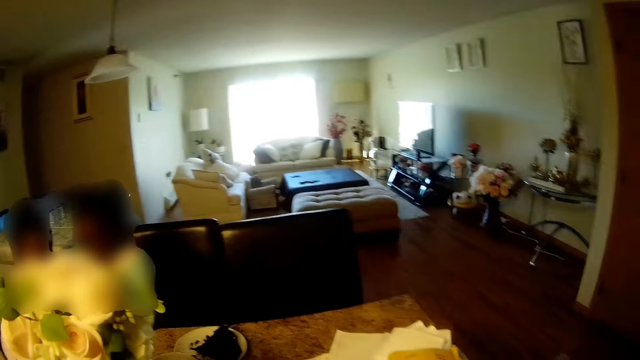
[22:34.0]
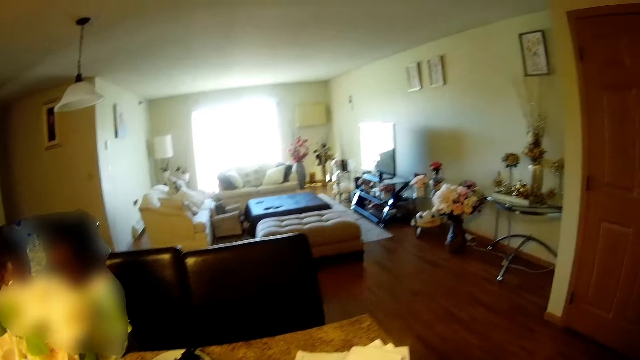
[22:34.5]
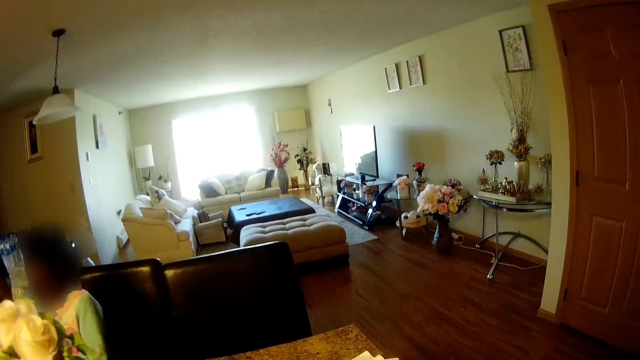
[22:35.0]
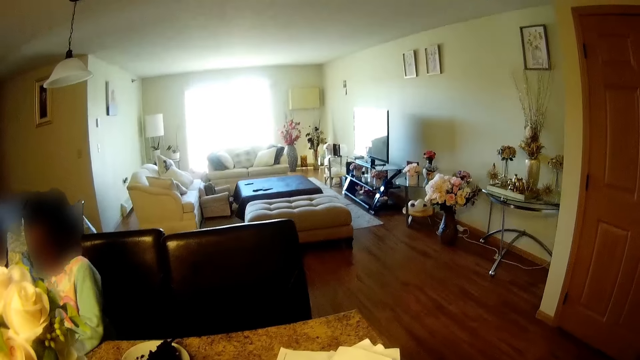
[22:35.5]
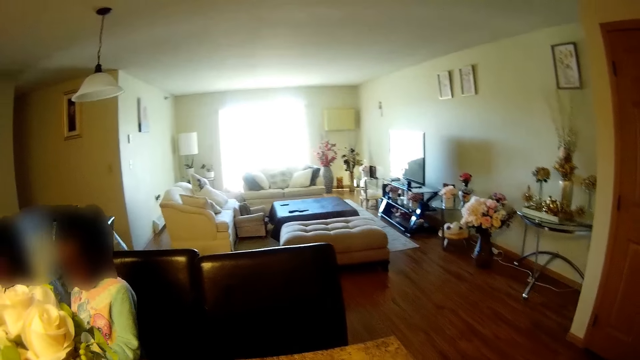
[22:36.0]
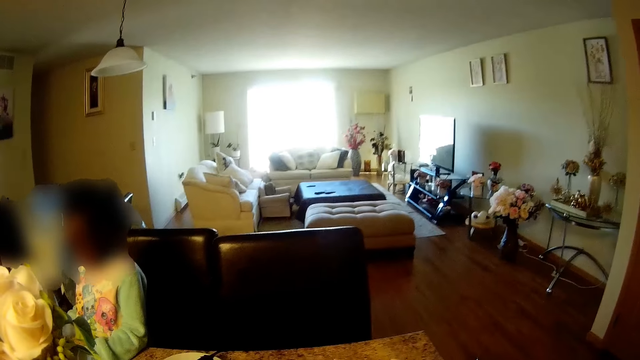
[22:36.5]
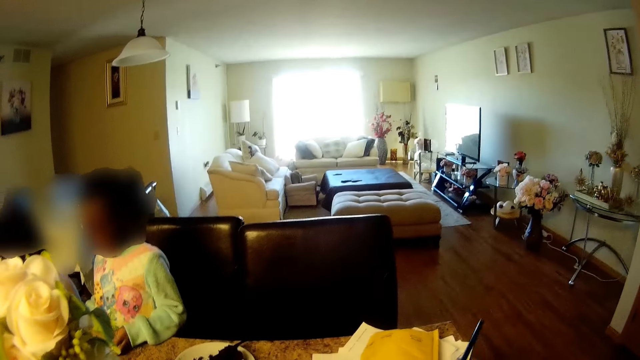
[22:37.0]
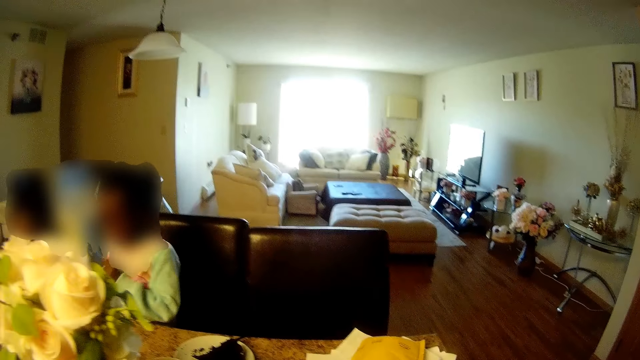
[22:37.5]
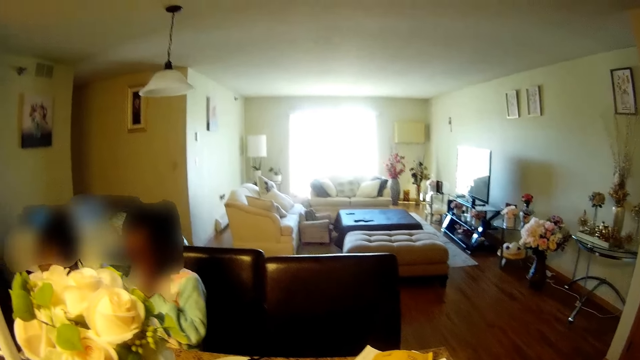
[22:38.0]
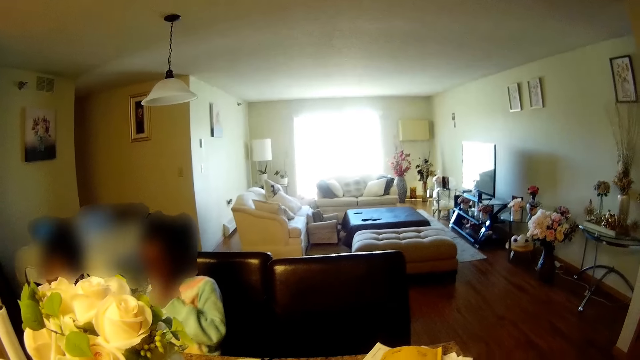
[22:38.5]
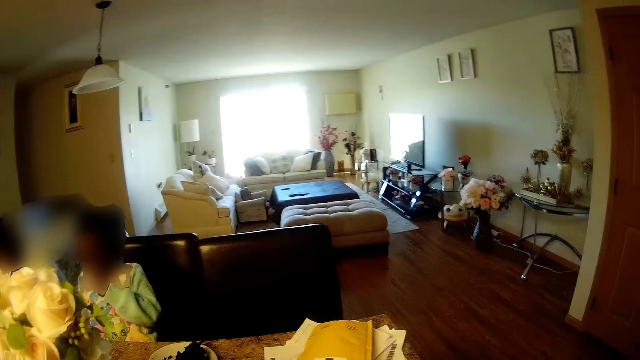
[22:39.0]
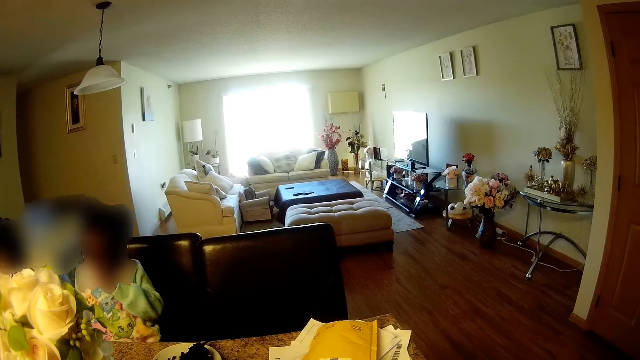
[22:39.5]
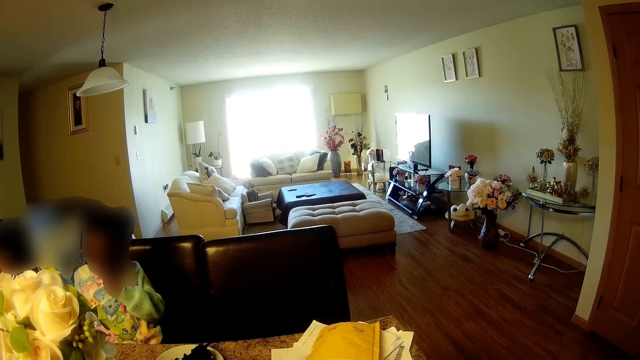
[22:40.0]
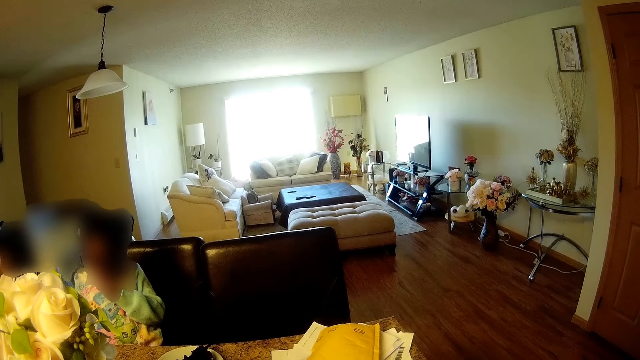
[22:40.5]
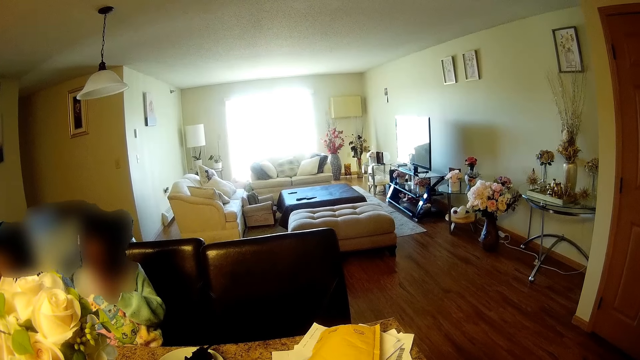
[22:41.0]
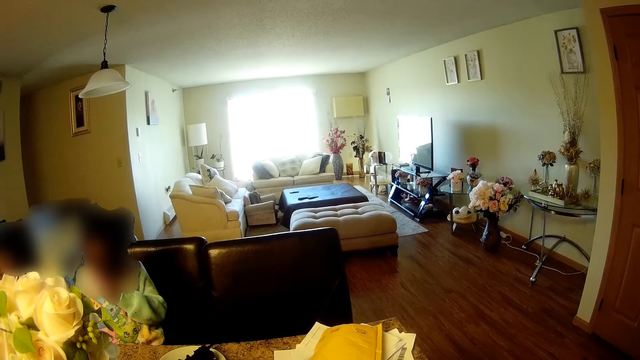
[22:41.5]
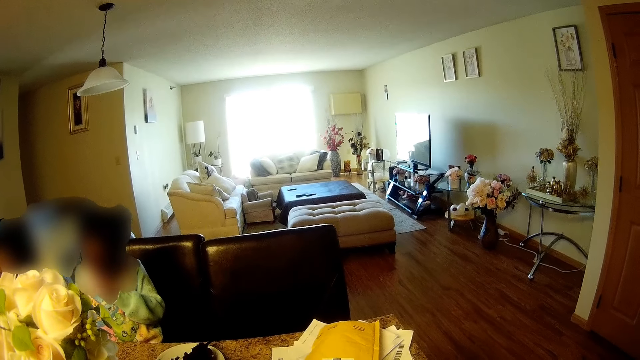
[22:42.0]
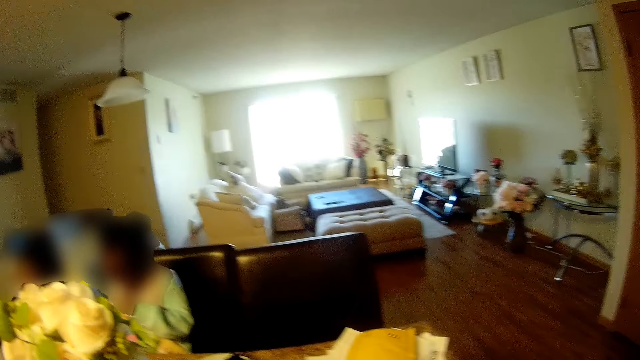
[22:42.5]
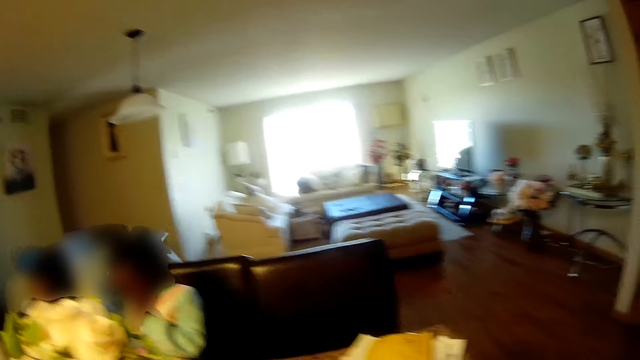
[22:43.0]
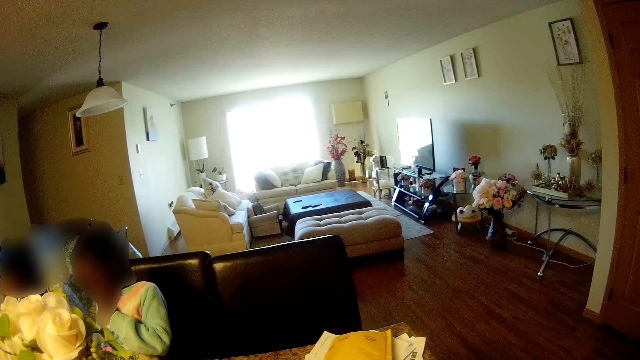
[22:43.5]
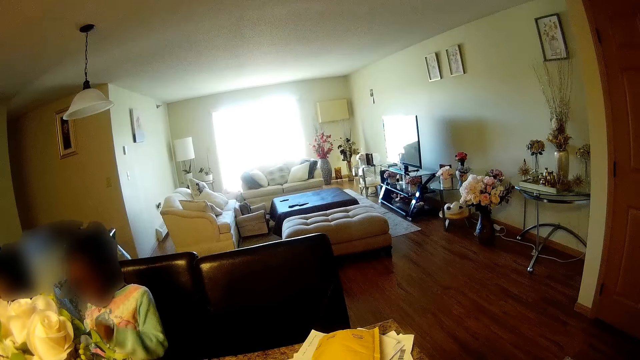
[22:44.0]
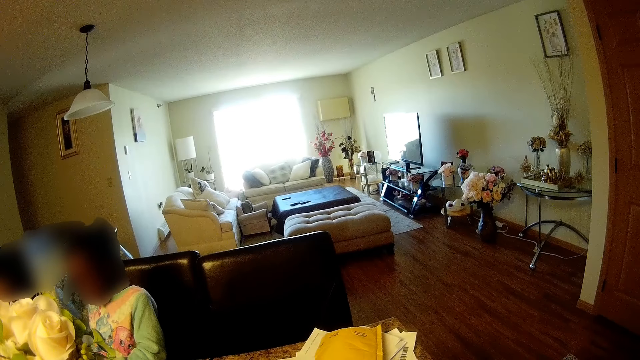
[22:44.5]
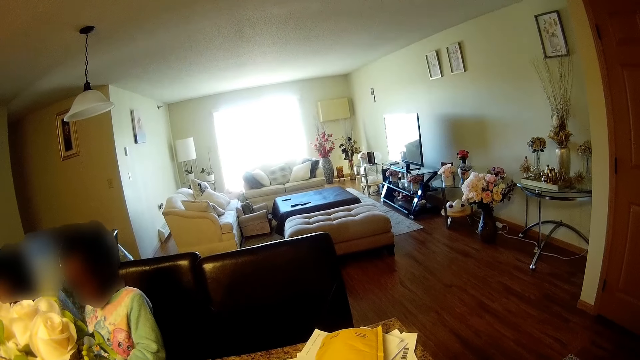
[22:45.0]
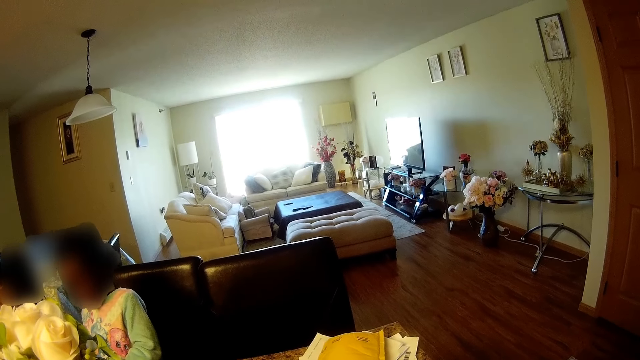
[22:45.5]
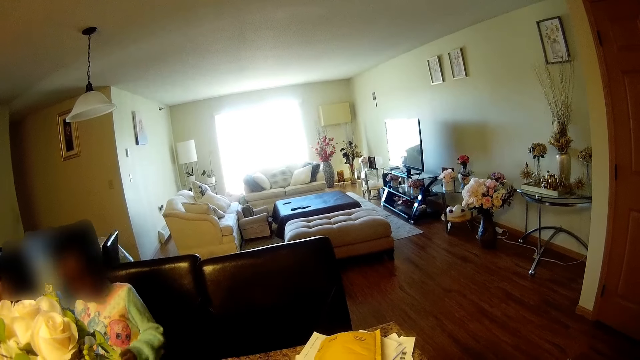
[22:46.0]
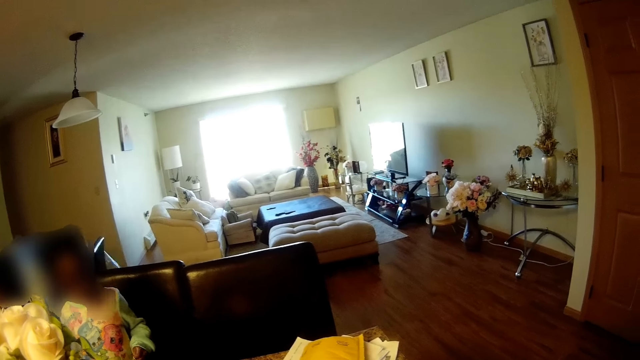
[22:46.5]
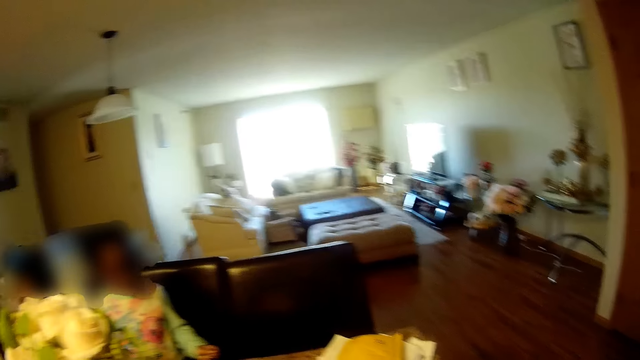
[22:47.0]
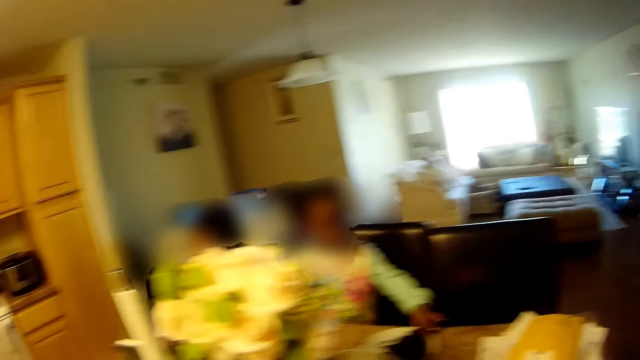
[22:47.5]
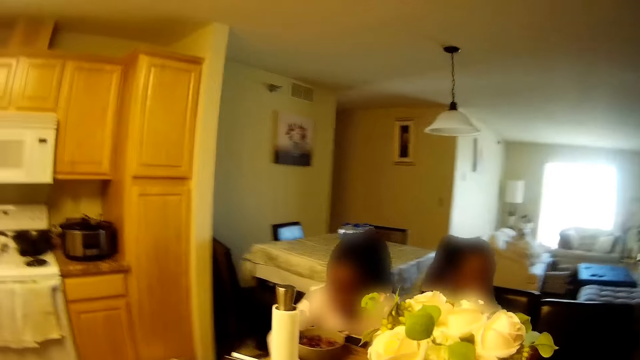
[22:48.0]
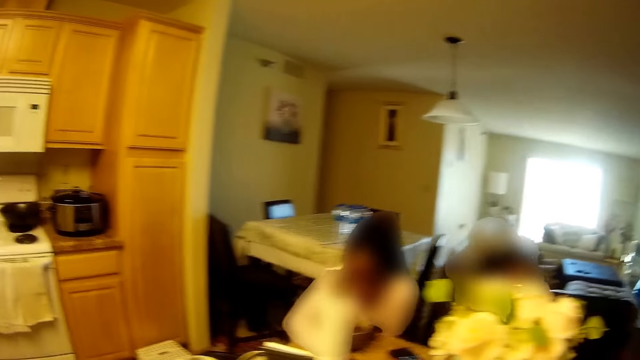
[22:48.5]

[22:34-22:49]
The camera wearer moves a pile of books on a table with her right hand. She interacts with a girl. She talks to a child and another child.

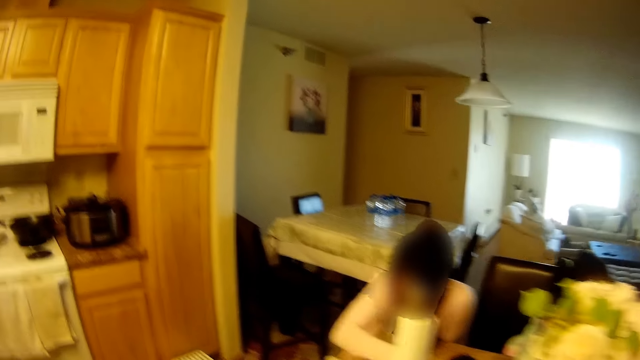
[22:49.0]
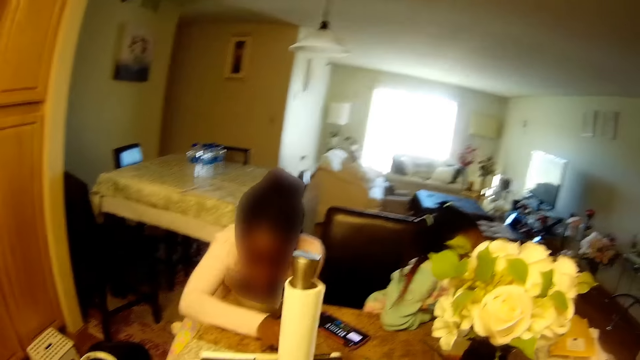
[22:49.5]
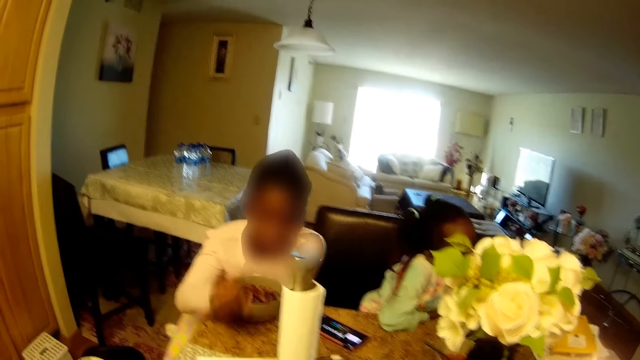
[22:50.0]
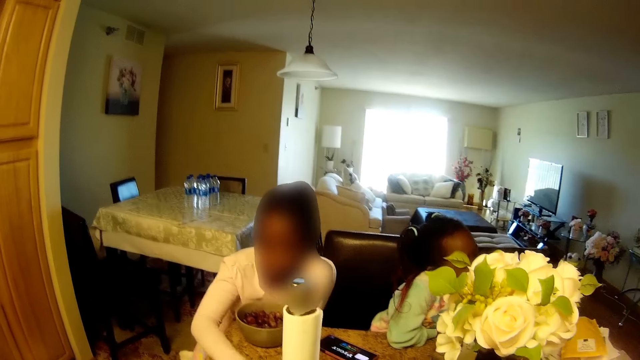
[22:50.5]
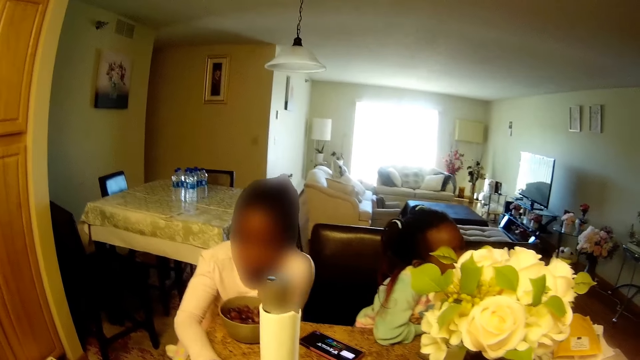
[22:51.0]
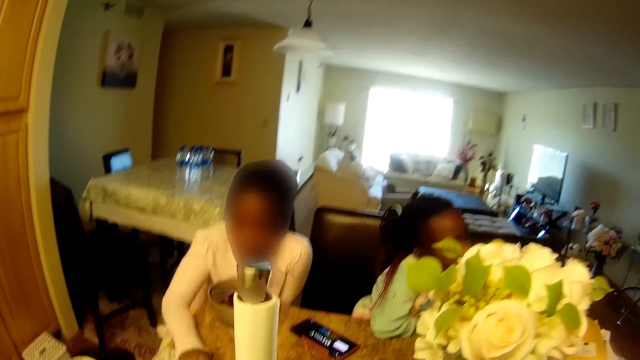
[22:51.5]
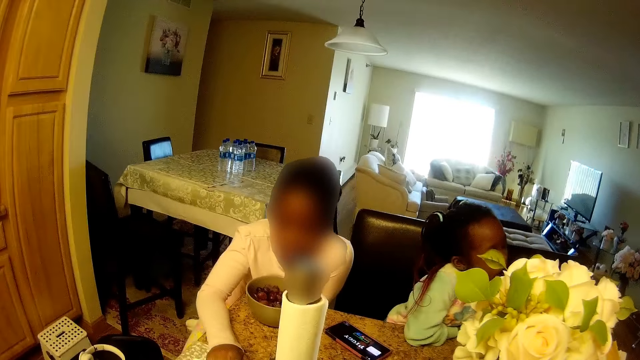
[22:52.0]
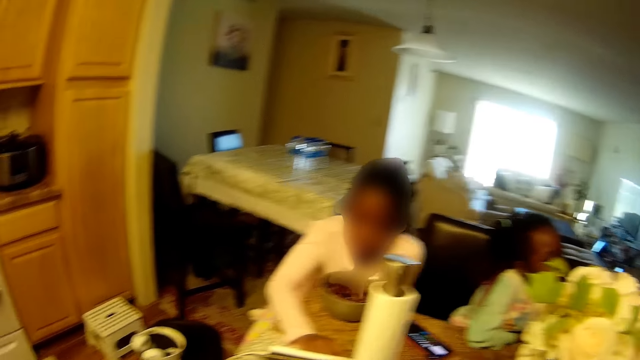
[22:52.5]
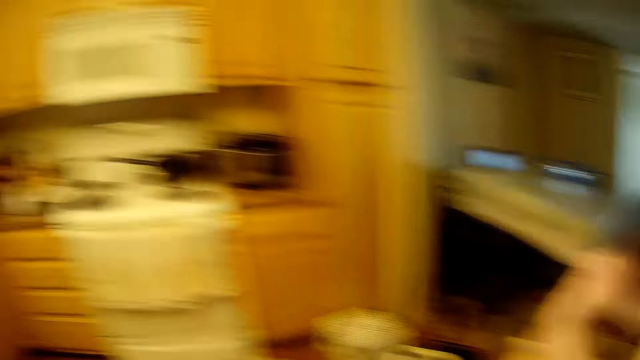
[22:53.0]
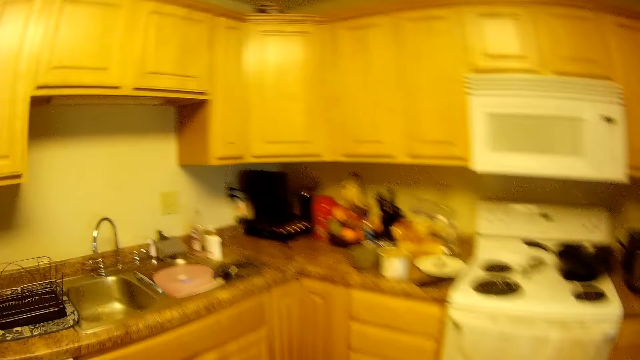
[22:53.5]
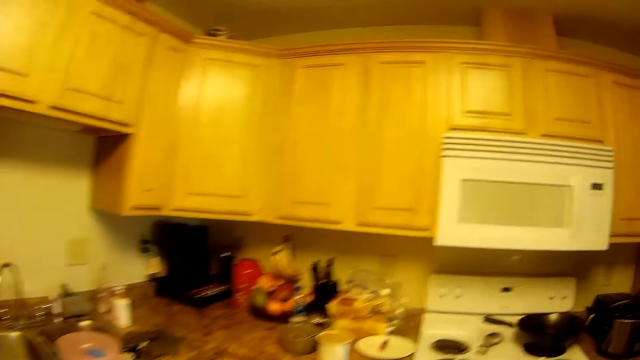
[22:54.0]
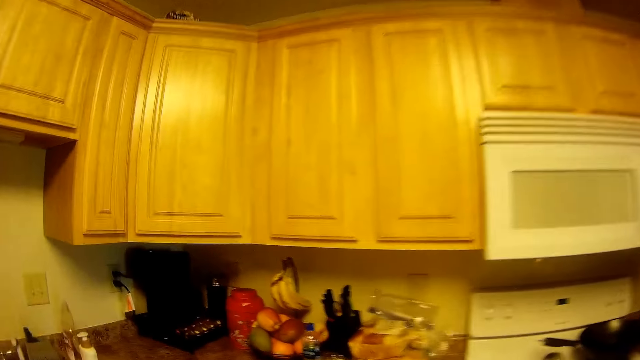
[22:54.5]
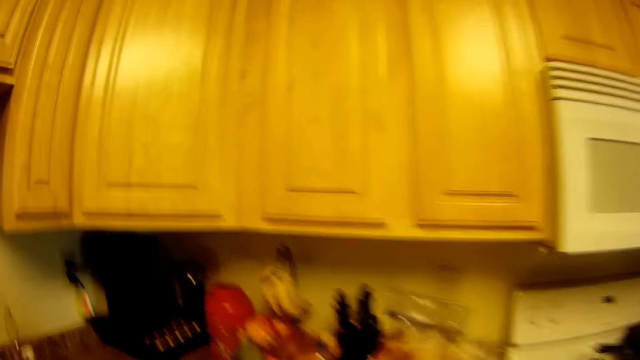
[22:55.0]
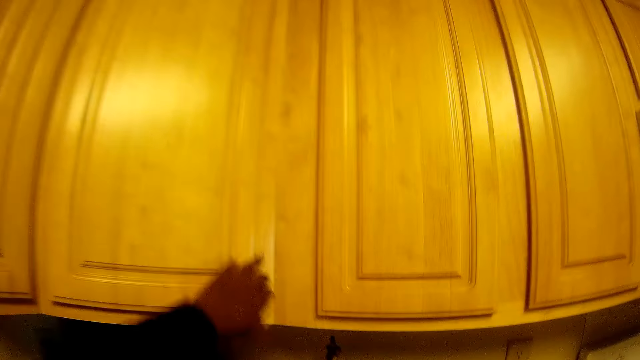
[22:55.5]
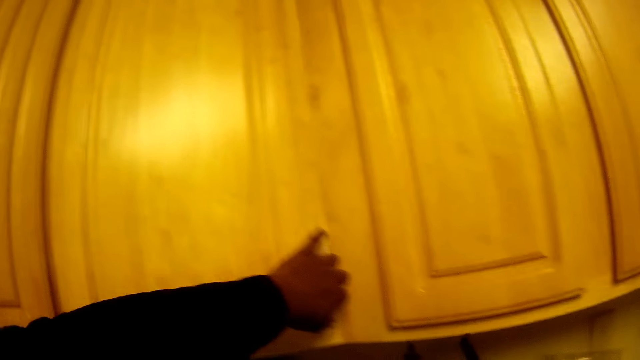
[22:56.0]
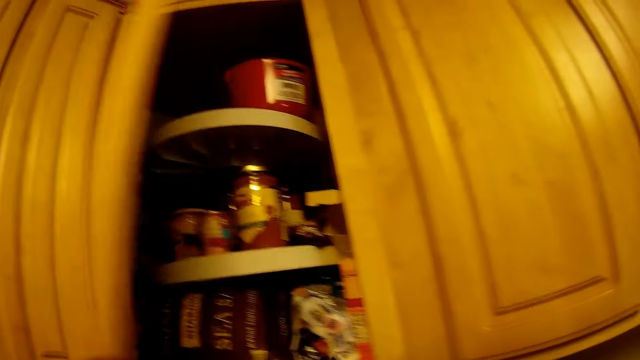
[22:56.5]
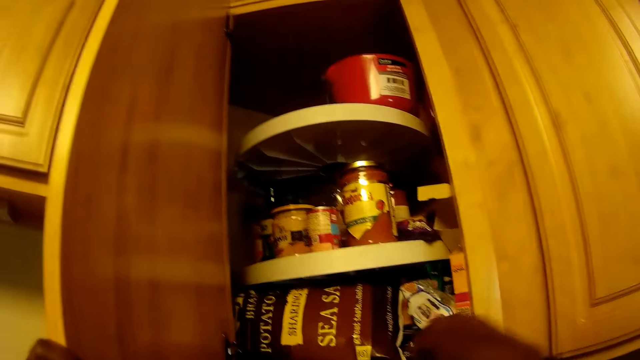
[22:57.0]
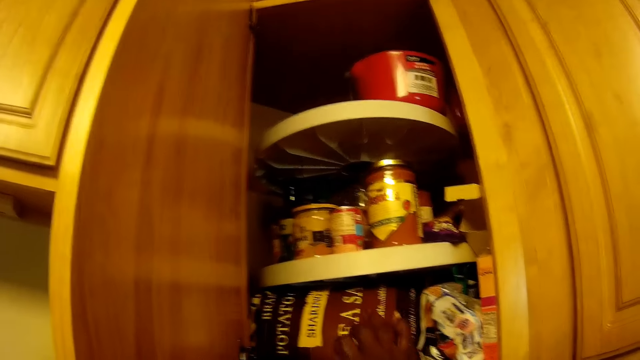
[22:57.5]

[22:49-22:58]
The camera wearer opens a cupboard with her left hand. She drops a nylon pack into the cupboard.
